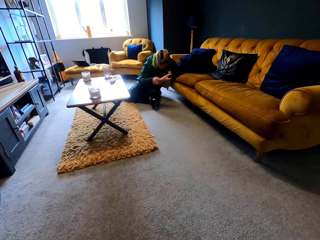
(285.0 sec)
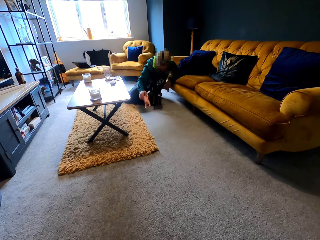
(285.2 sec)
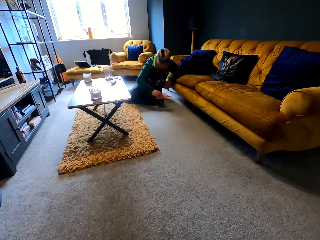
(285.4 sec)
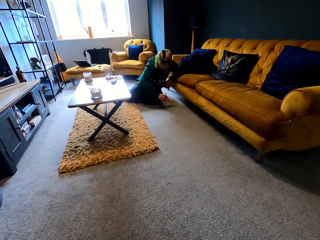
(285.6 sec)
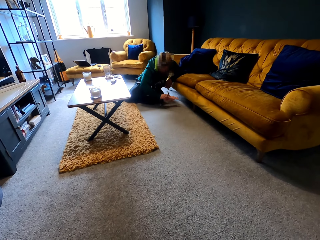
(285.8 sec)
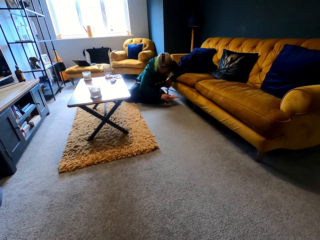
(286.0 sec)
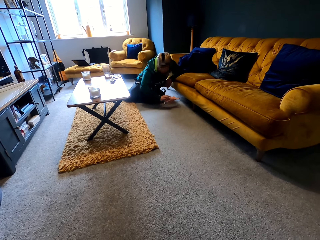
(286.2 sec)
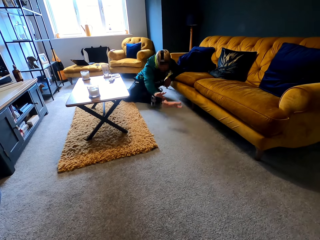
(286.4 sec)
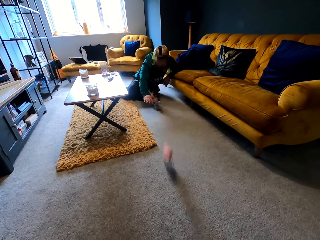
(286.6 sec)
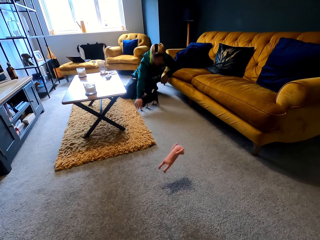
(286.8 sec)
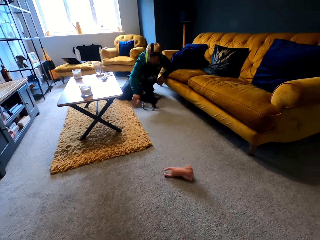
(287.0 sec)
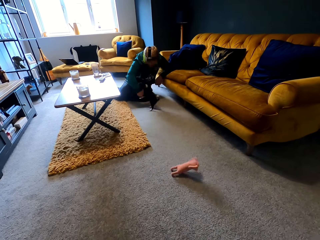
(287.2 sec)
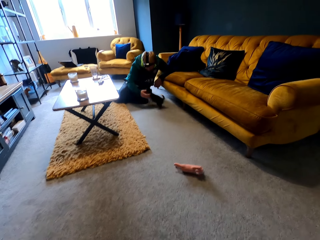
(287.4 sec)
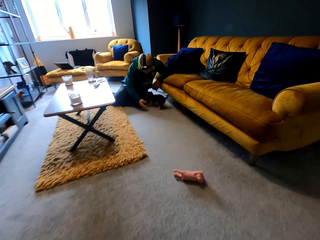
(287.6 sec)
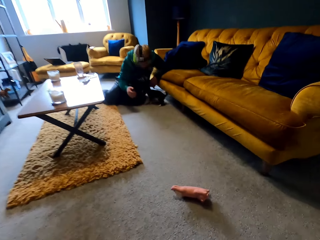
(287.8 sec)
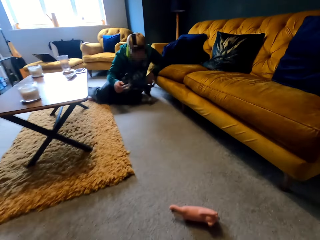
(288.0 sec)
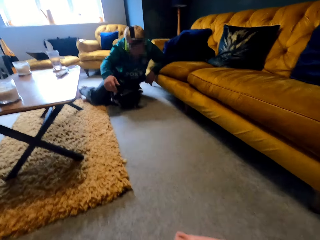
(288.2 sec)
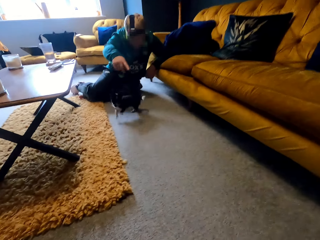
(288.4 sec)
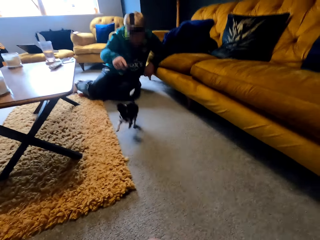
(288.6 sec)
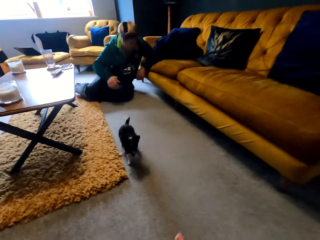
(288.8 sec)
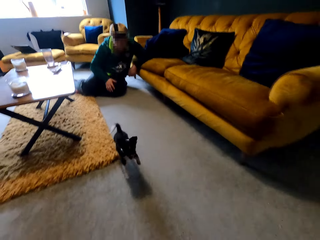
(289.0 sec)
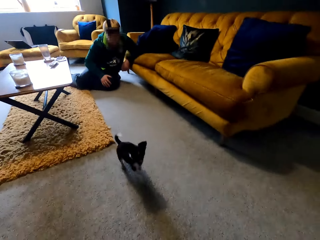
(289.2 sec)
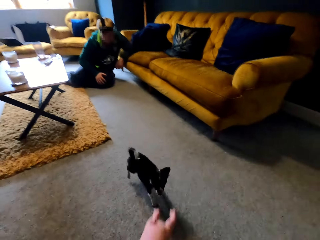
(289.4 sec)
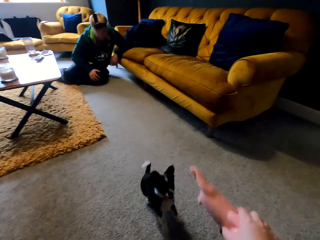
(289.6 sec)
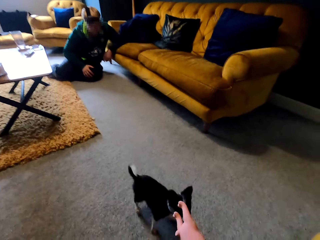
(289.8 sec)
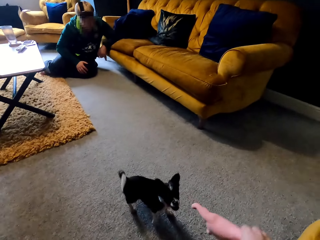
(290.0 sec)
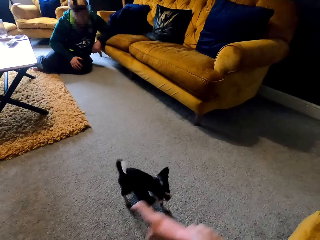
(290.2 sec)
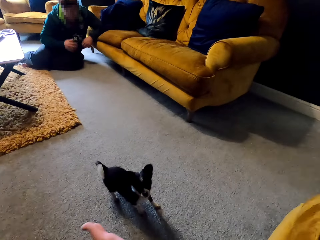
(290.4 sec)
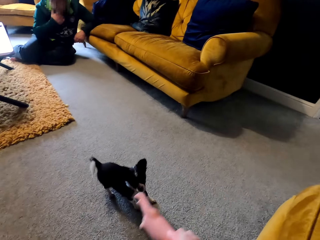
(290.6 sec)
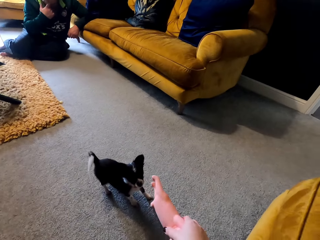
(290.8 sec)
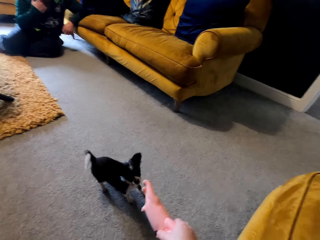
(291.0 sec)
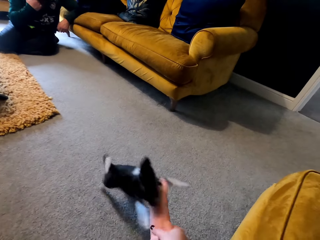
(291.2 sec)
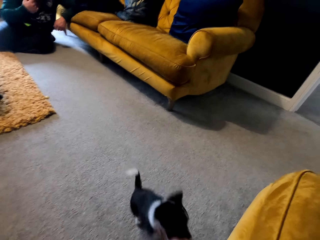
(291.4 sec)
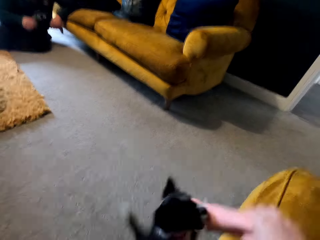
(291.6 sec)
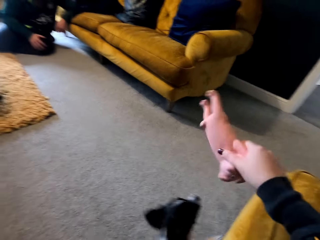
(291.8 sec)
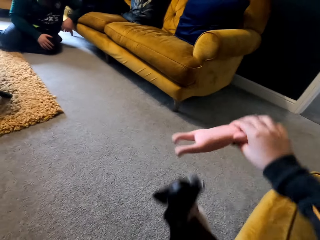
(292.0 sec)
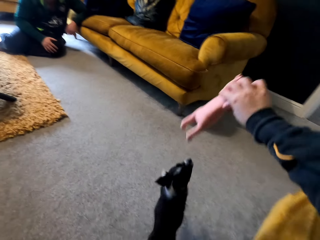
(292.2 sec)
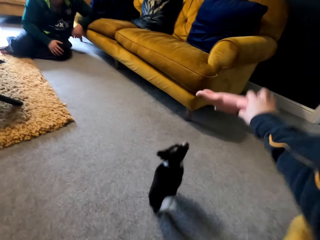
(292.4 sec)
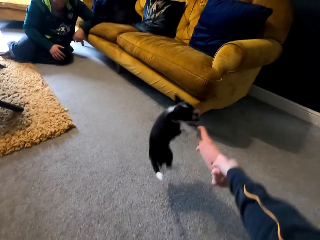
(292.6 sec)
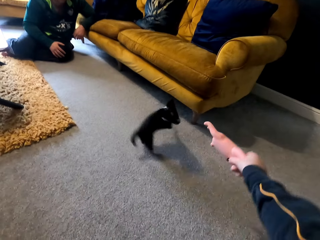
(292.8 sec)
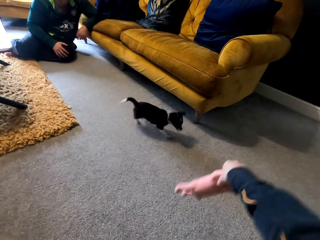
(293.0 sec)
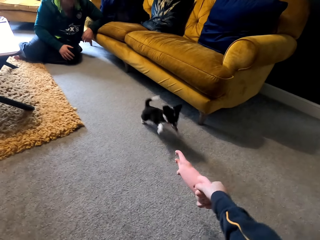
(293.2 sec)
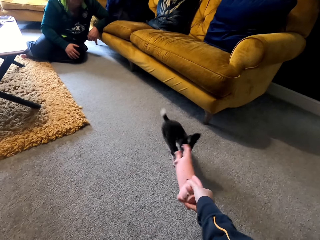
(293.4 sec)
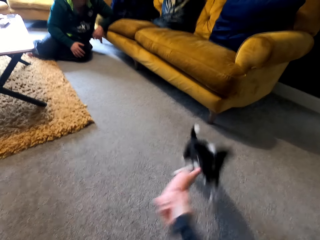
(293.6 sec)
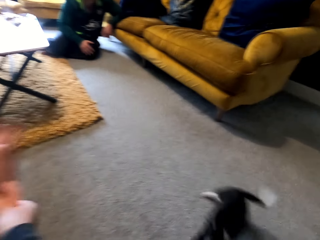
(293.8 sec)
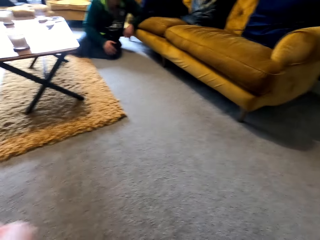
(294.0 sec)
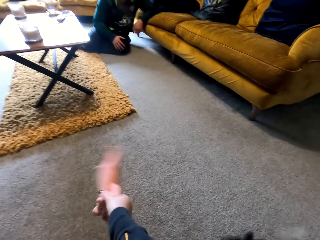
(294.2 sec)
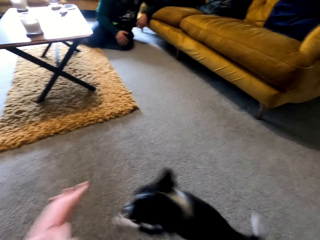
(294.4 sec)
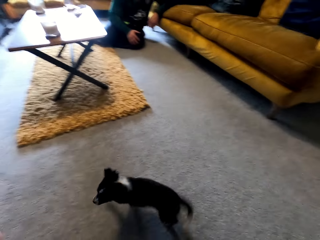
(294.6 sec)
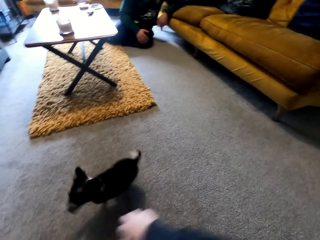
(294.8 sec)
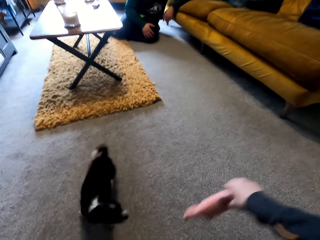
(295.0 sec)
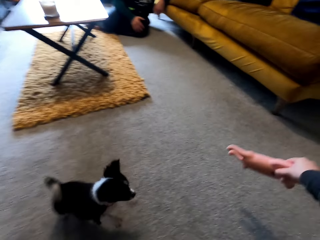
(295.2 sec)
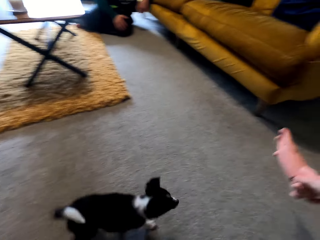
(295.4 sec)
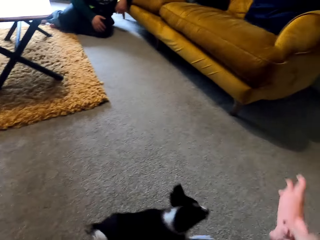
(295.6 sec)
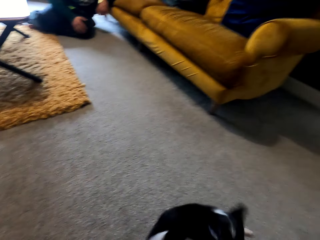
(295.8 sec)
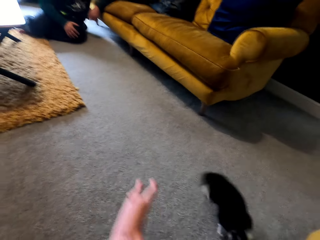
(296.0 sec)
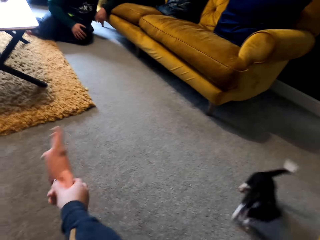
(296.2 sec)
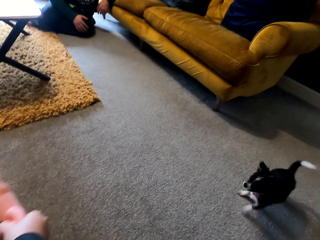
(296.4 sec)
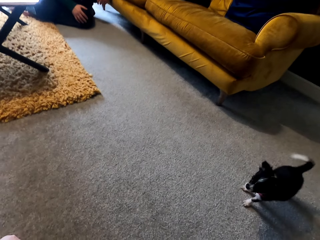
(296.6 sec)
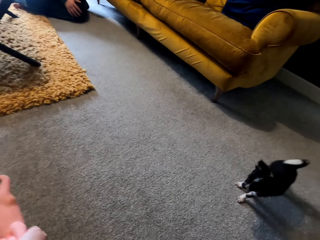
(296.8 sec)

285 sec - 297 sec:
A man throws the doll to the camera wearer. The camera wearer takes something. They play with the dog. They move the doll around the dog.

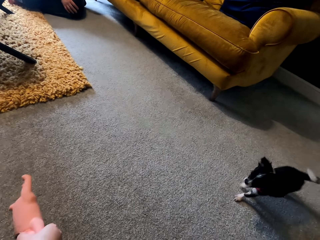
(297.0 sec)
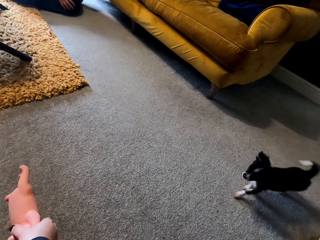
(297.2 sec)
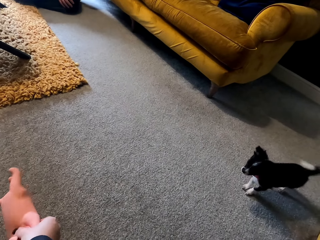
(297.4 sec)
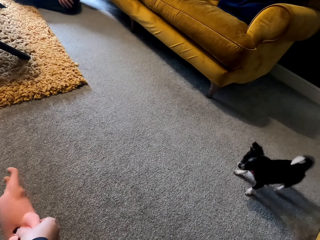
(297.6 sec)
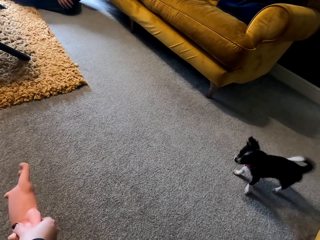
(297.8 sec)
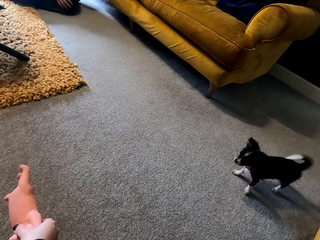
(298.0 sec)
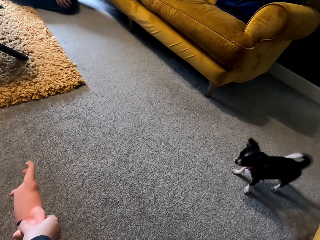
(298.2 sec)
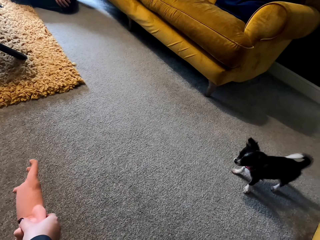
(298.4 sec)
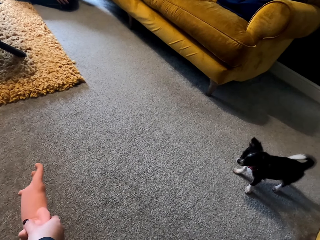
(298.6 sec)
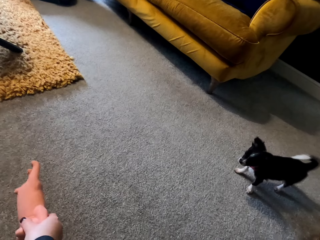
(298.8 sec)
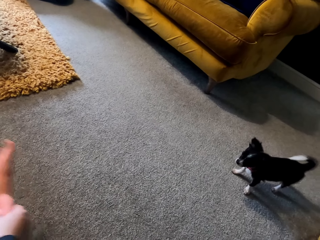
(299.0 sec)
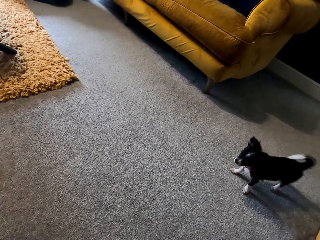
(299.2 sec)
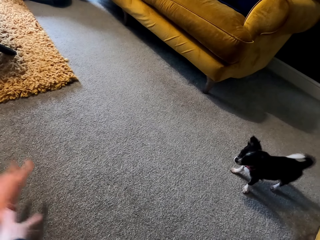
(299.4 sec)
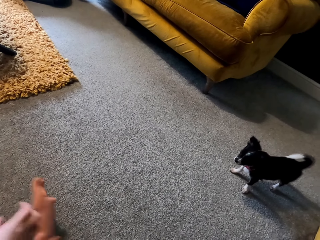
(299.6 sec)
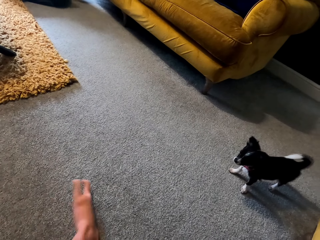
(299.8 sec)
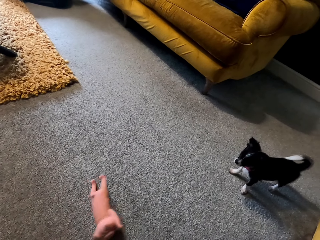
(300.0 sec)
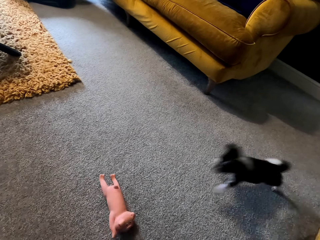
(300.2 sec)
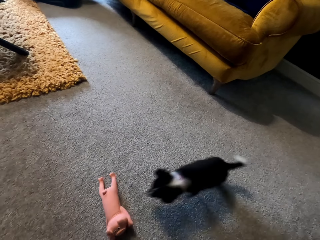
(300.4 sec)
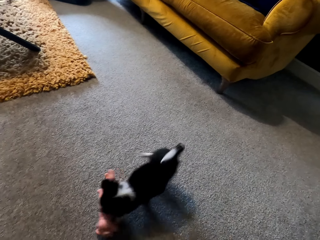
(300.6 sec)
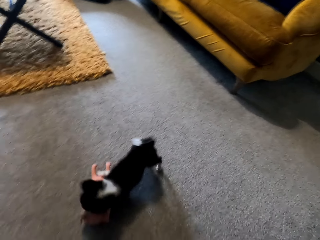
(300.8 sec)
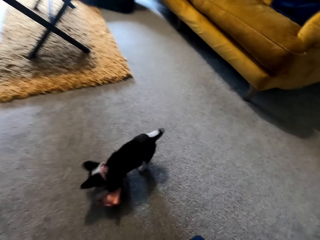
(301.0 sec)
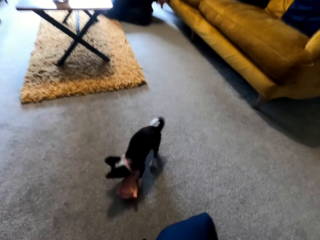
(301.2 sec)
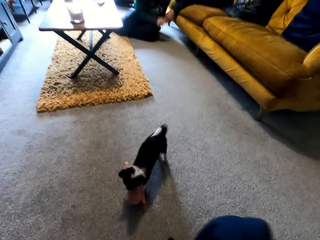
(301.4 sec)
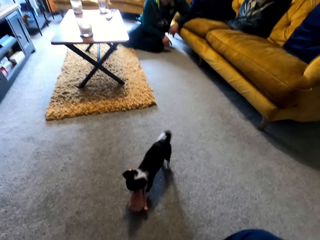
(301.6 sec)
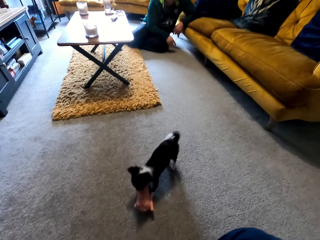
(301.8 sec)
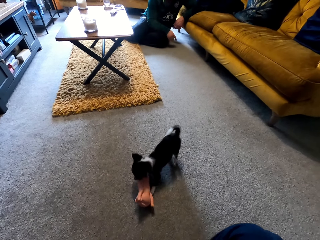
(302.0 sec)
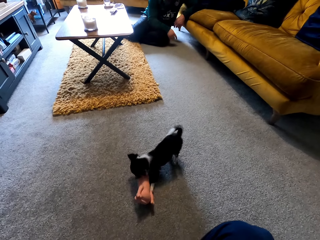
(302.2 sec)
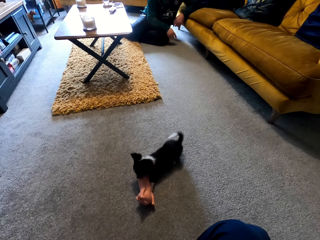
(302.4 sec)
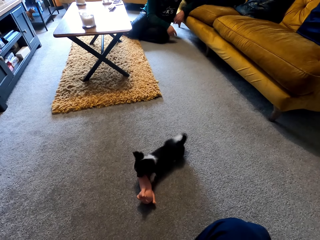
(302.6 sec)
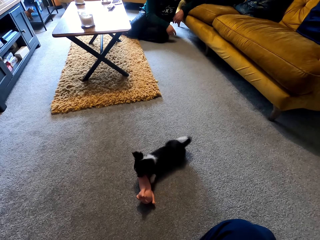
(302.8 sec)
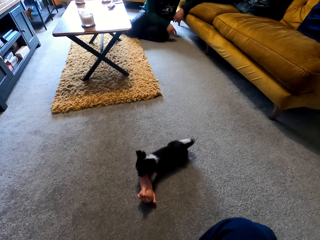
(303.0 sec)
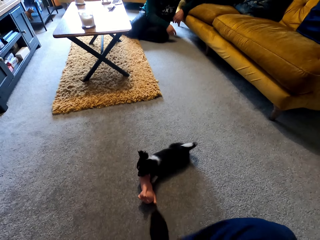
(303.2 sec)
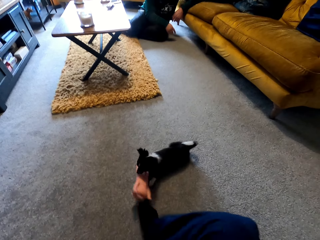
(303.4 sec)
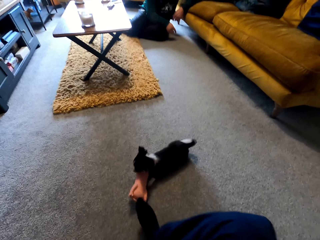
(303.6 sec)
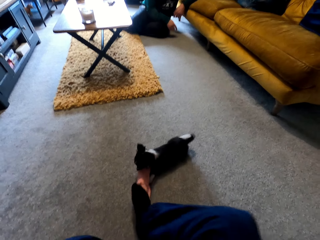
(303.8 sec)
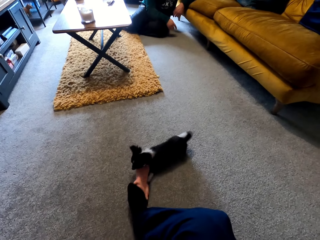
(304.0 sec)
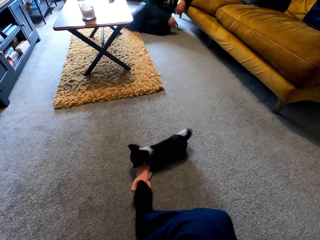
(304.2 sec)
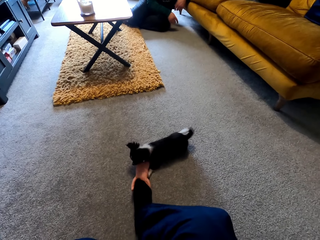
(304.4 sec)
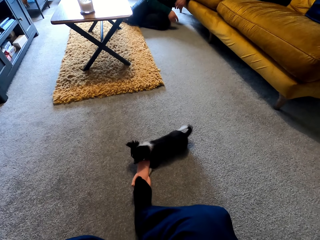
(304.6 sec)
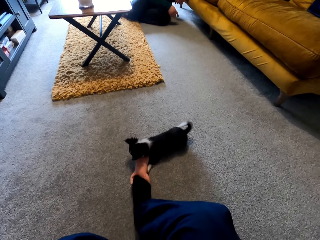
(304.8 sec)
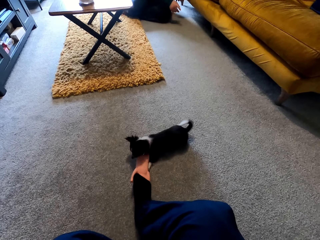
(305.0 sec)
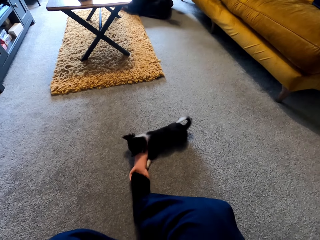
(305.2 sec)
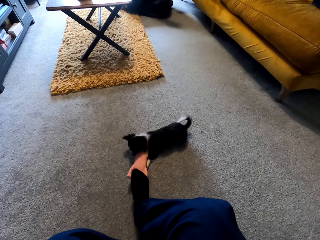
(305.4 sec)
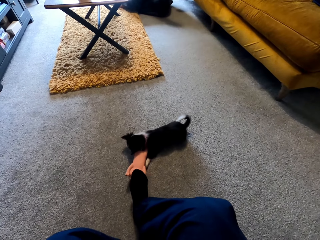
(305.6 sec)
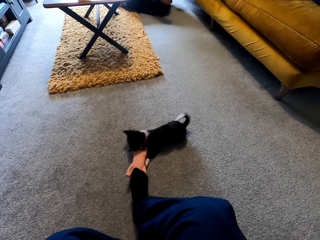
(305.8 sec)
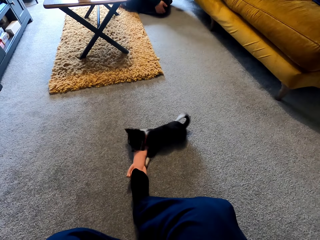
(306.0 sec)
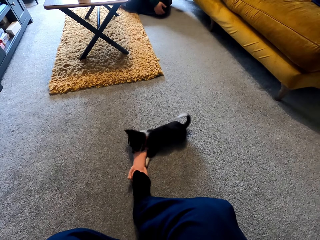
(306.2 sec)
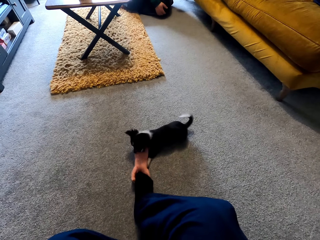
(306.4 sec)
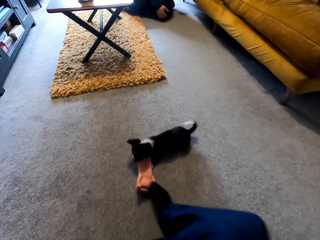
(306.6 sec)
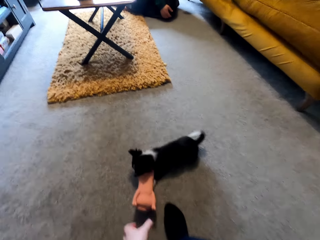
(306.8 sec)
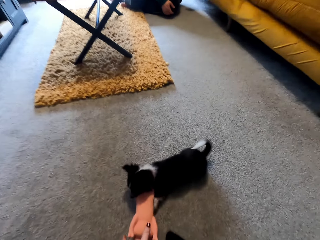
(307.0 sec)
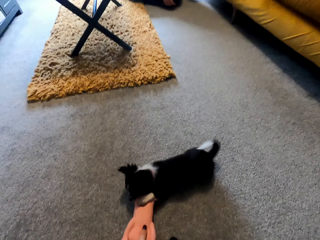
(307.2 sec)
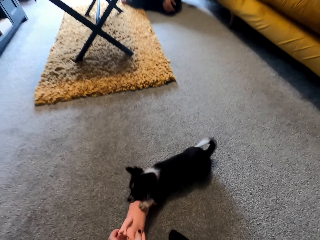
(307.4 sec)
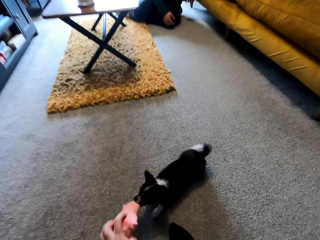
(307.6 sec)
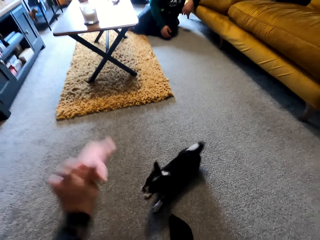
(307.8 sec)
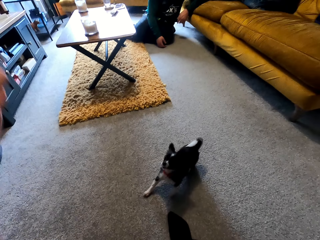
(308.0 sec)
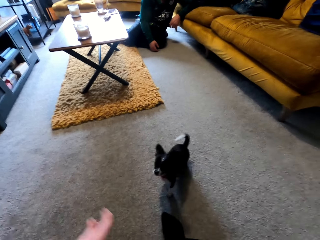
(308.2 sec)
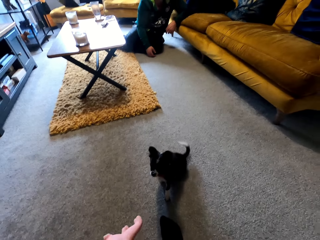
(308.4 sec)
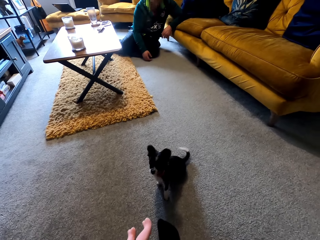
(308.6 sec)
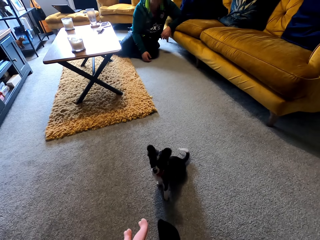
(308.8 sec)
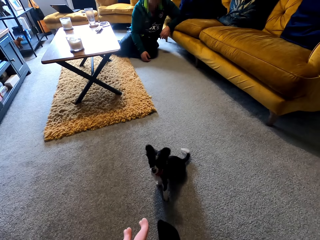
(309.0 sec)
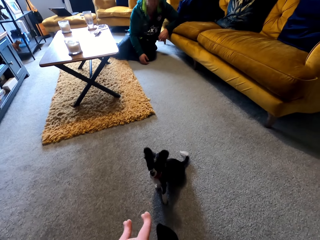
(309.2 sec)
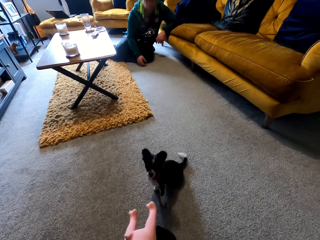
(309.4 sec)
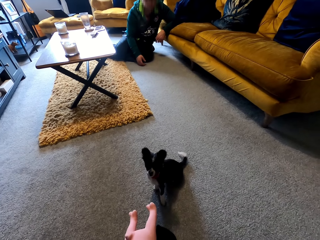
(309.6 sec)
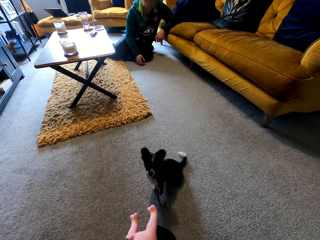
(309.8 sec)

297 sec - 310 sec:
The camera wearer throws the doll to the dog. They step on the doll. They pick up the doll on the floor.
